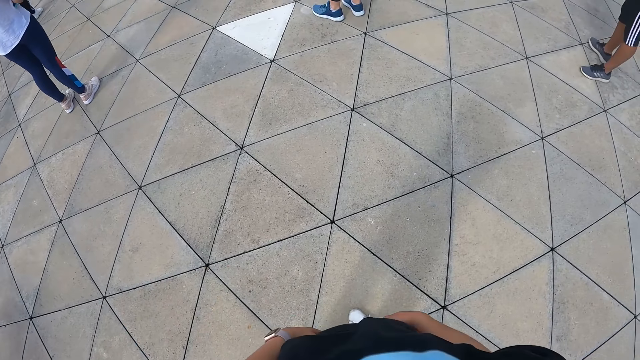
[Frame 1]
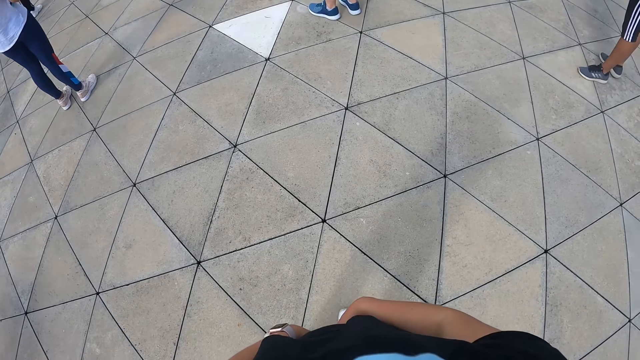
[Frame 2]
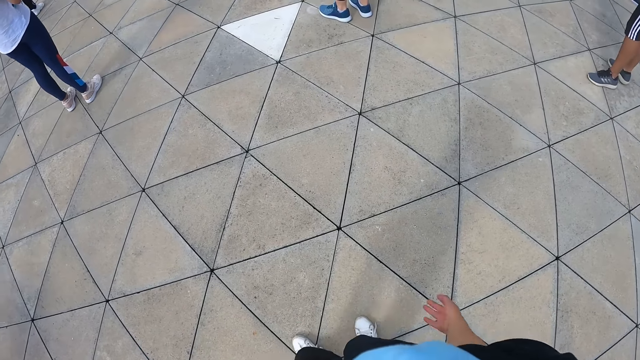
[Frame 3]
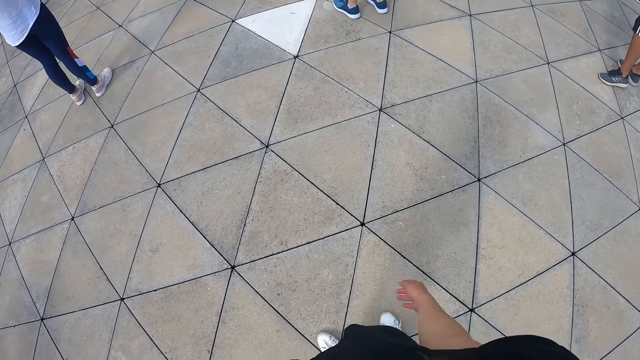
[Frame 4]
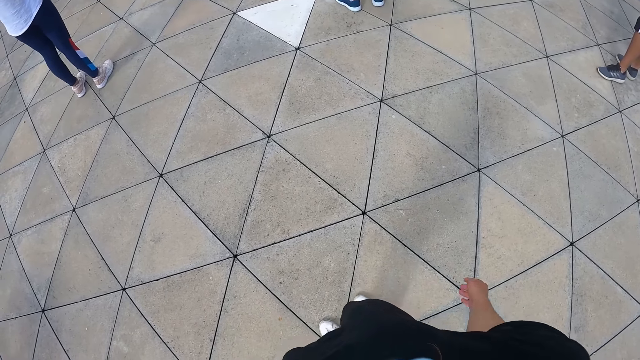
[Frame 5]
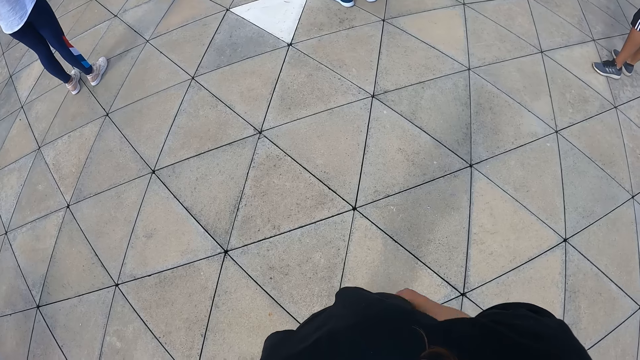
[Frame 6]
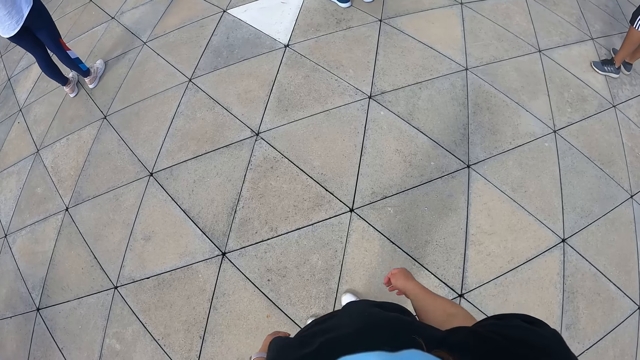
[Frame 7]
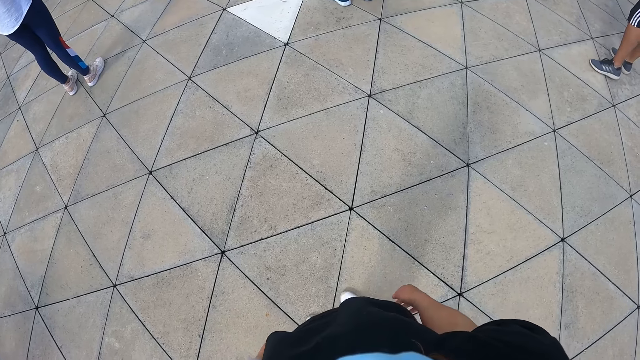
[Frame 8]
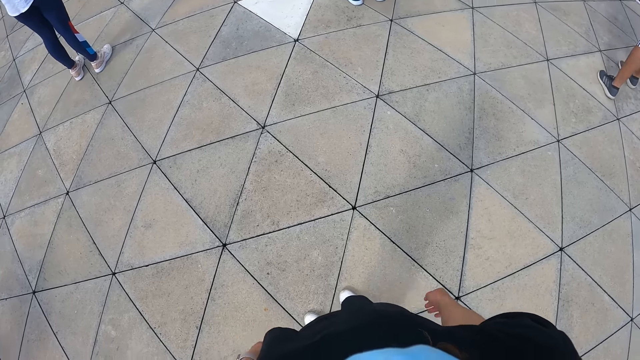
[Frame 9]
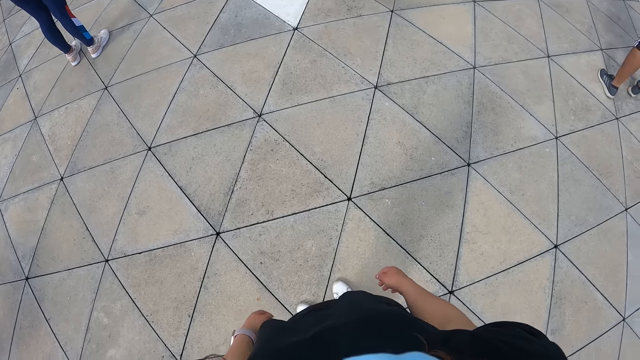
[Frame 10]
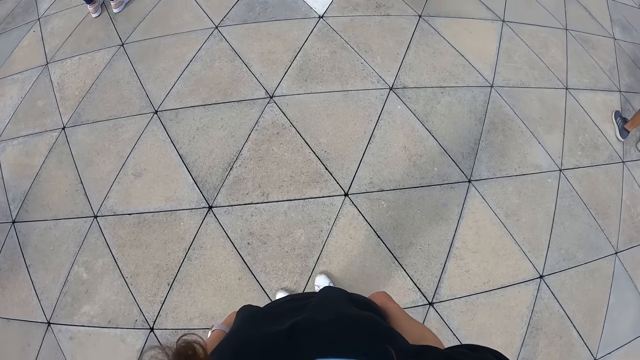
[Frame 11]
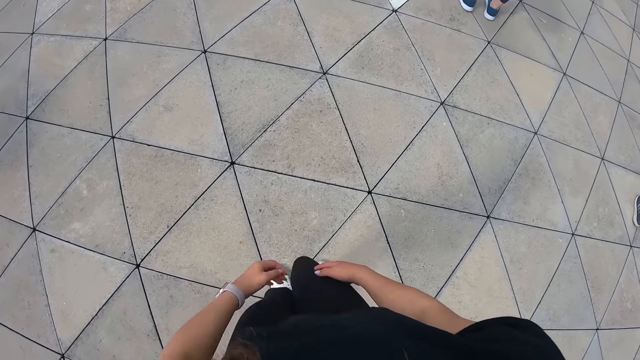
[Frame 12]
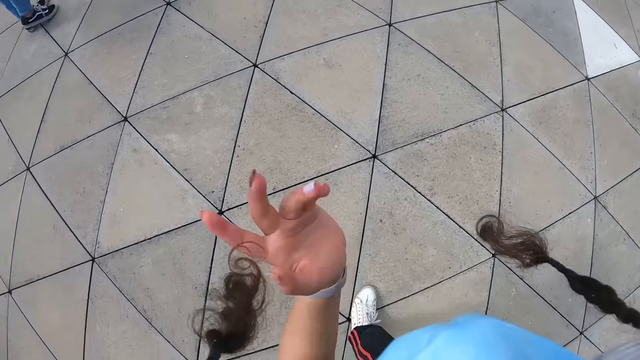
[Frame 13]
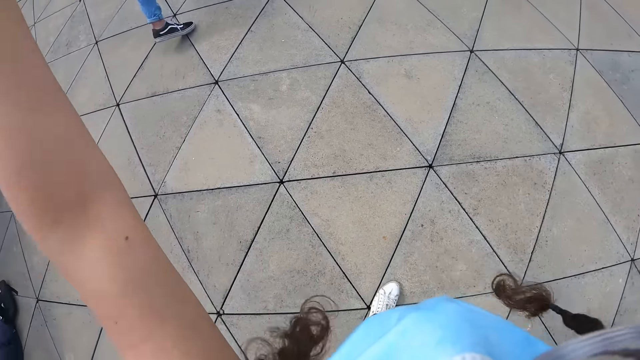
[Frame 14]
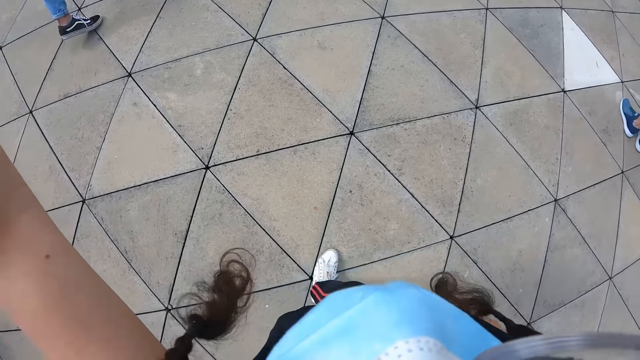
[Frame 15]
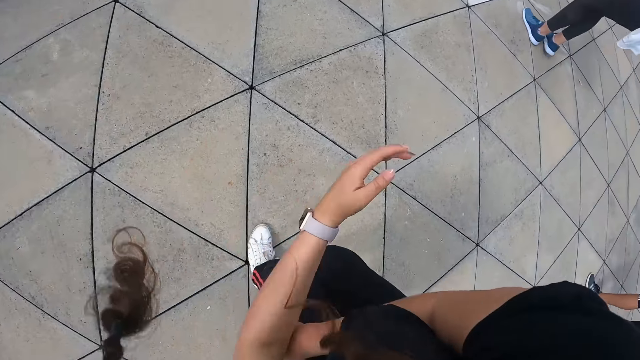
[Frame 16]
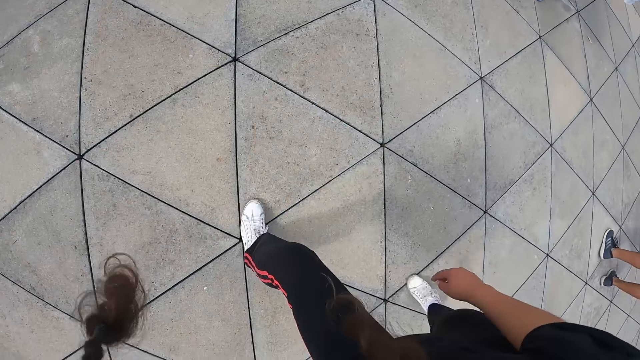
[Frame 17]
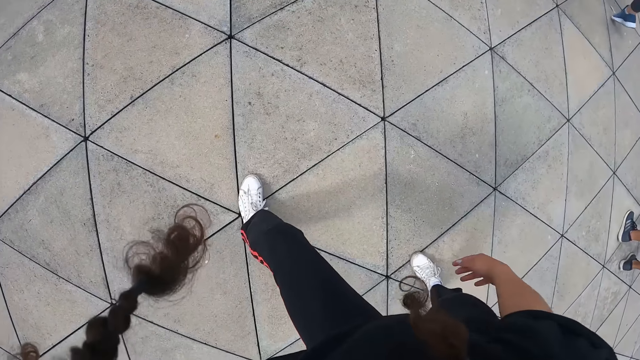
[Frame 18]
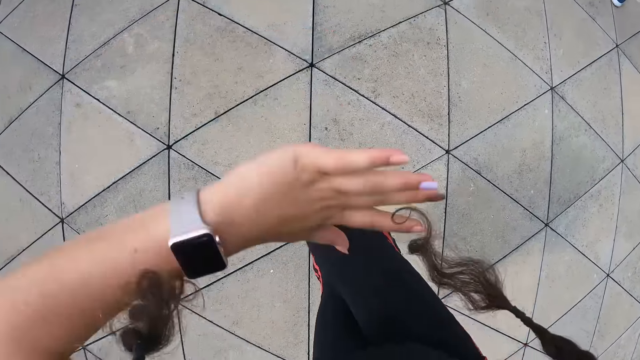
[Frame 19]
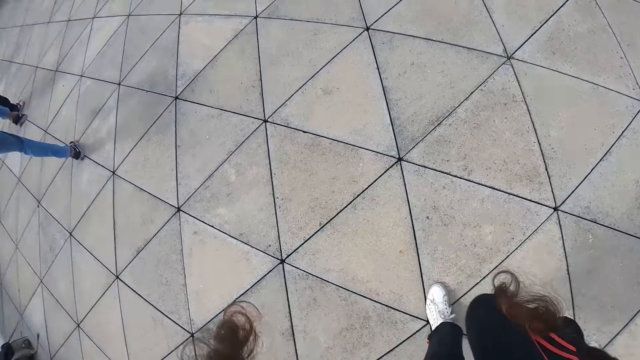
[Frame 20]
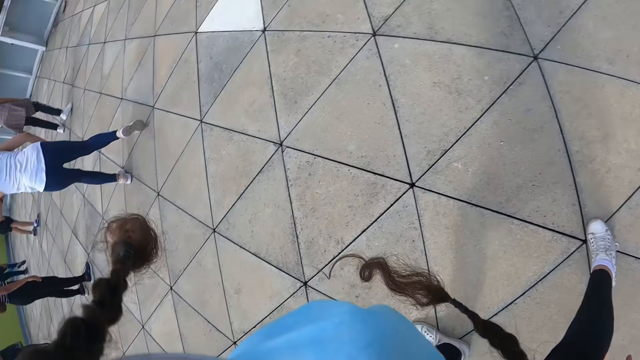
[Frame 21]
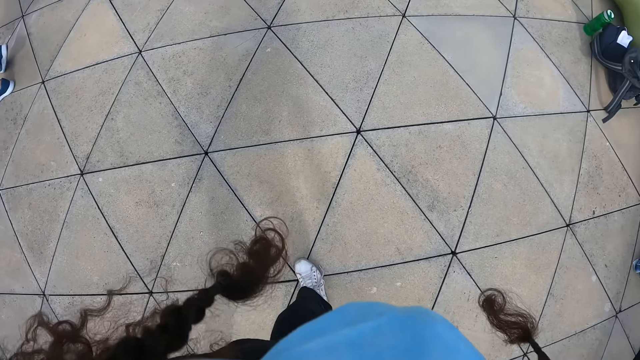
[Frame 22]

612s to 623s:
The camera wearer looks around. They dance with the group of people.

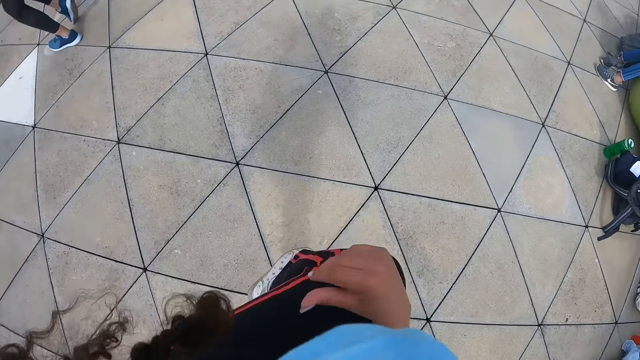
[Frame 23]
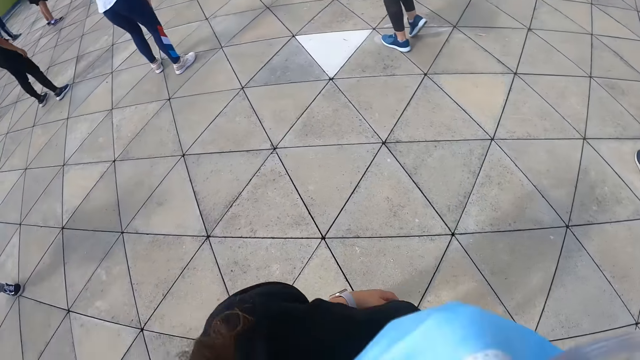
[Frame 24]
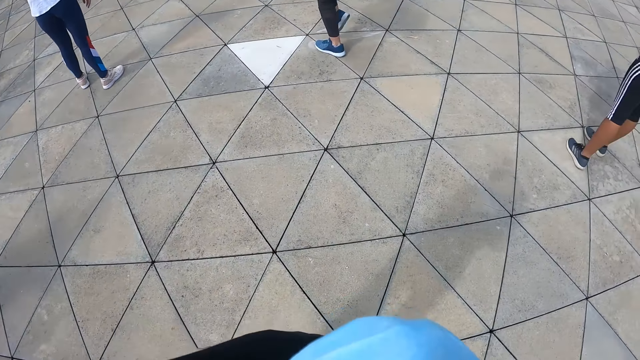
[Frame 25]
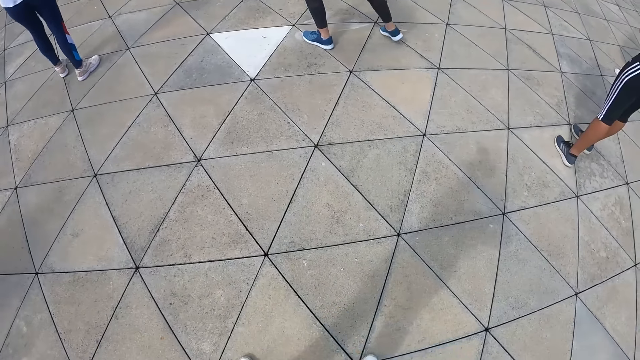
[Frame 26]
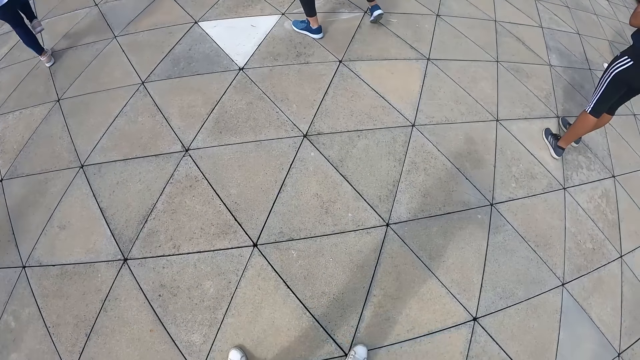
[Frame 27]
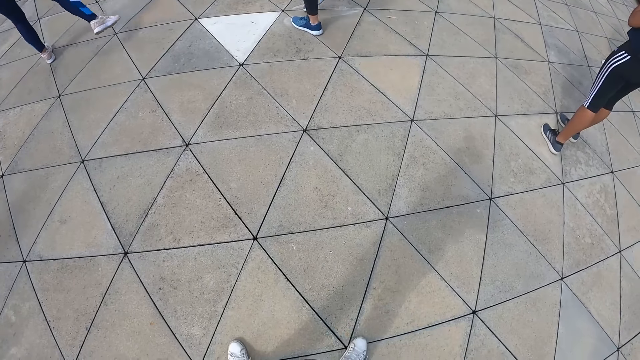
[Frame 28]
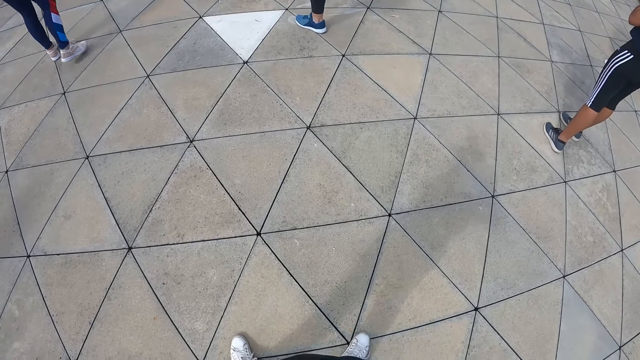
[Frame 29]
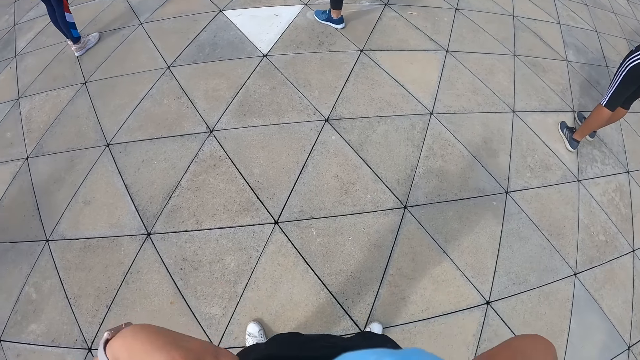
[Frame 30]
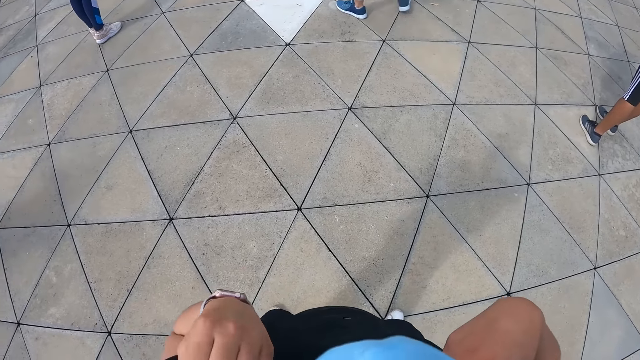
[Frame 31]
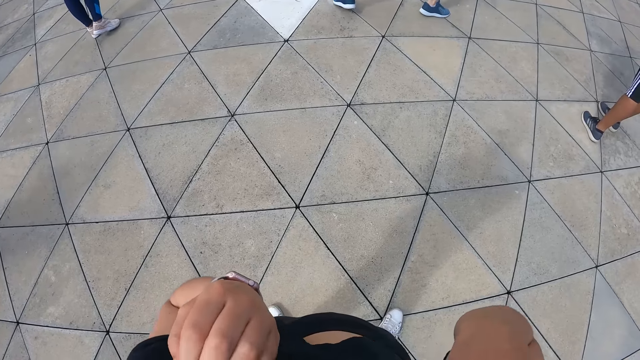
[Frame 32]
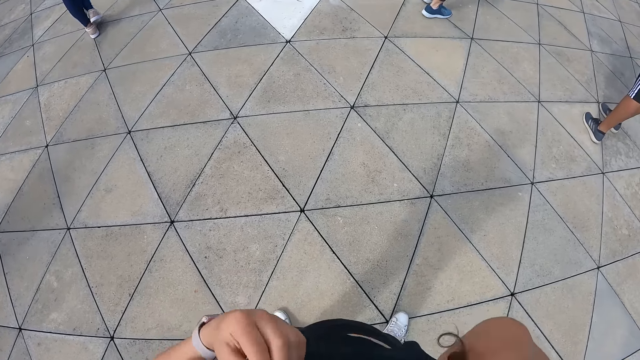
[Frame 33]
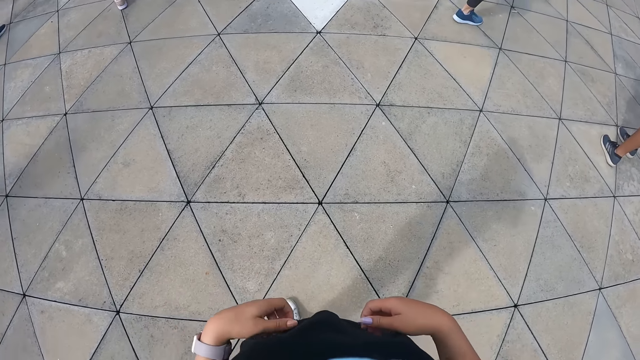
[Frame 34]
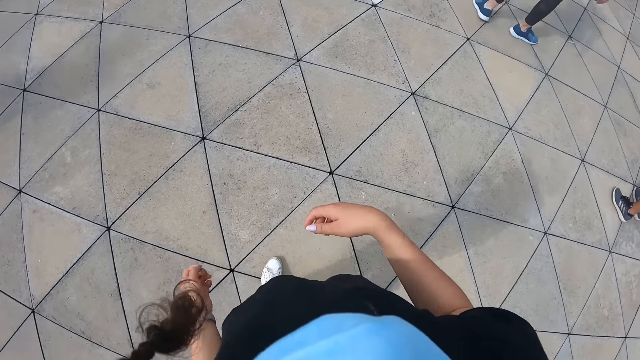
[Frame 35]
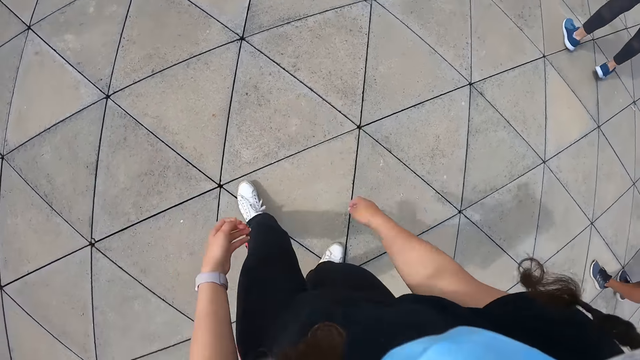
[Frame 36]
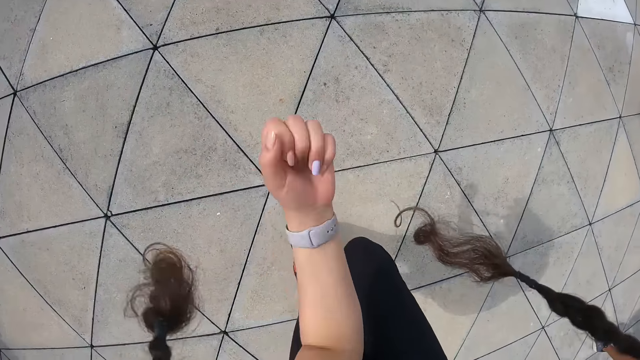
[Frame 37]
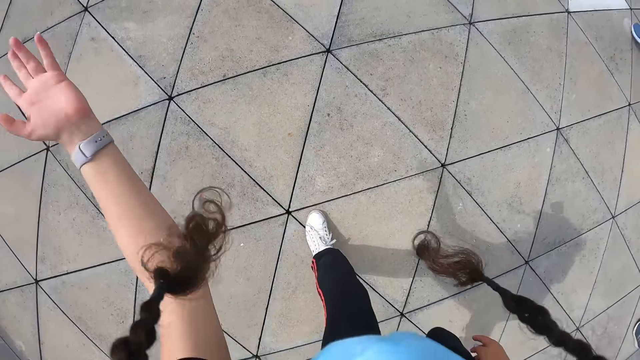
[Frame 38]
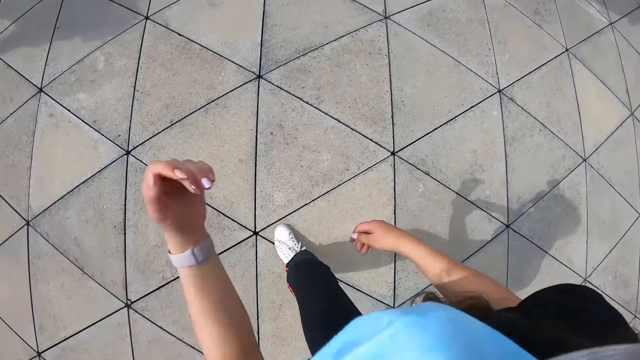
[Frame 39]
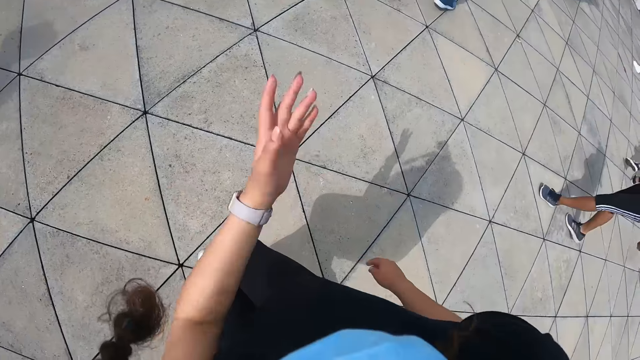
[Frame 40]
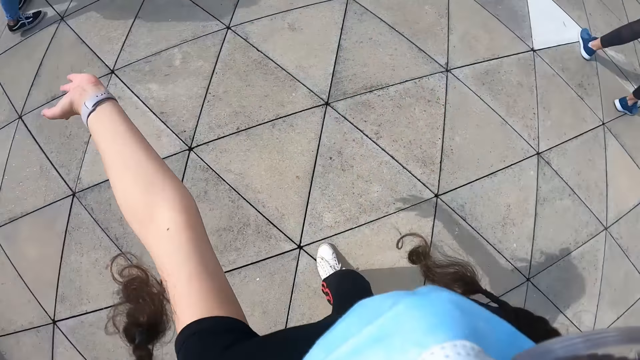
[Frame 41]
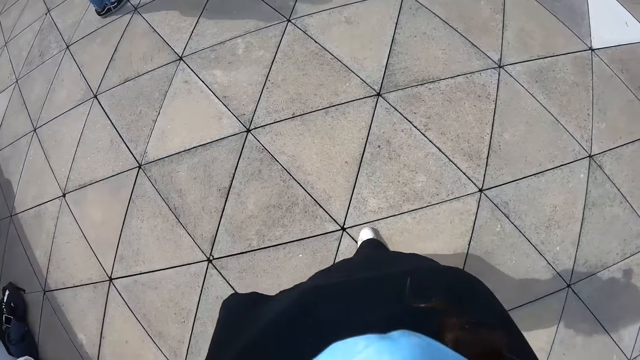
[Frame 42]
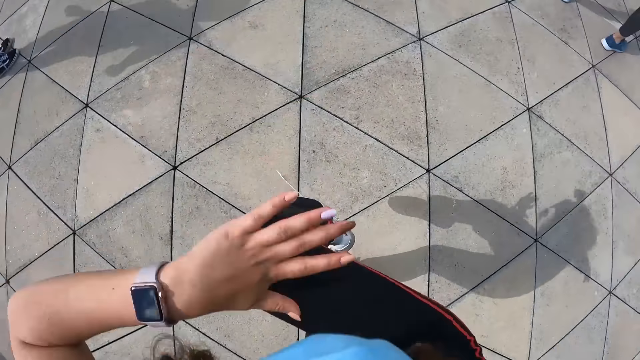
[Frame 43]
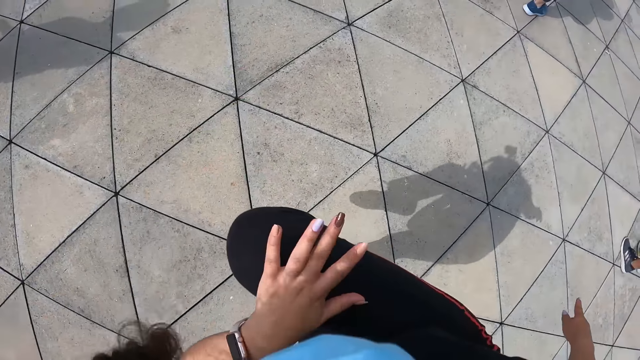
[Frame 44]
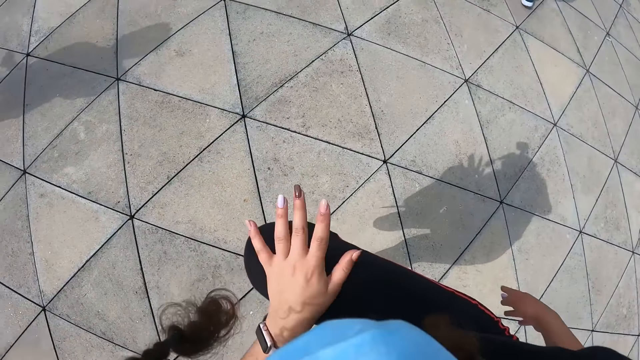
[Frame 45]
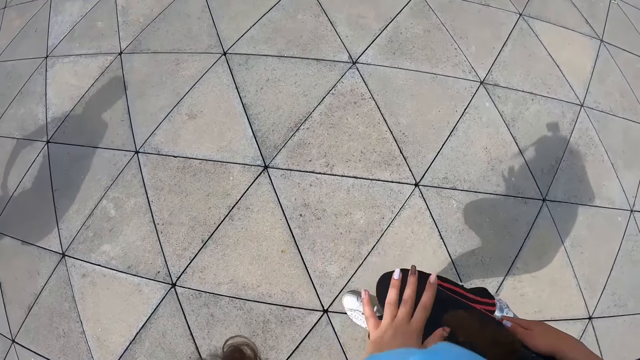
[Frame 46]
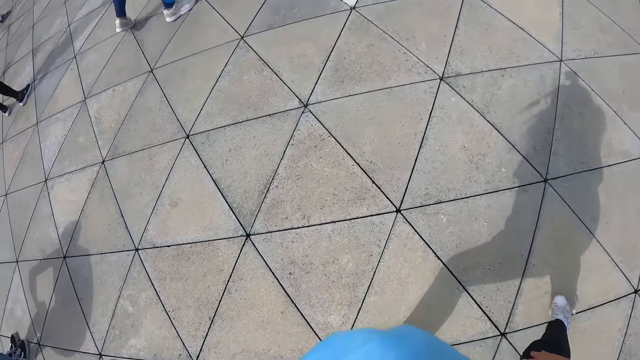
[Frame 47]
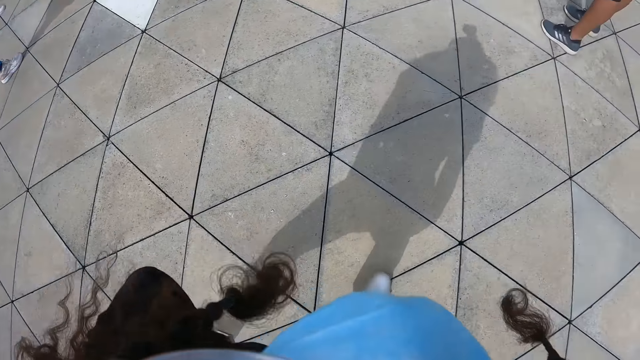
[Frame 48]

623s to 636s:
The camera wearer looks around. They dance.
